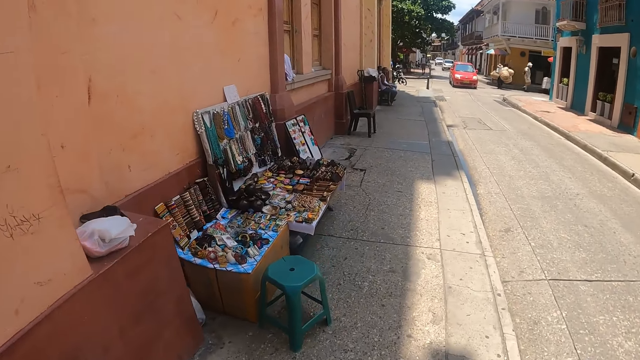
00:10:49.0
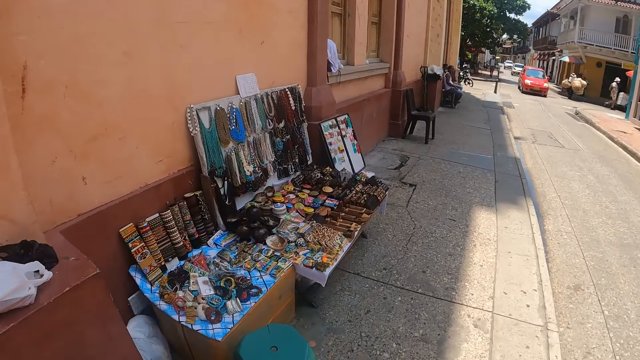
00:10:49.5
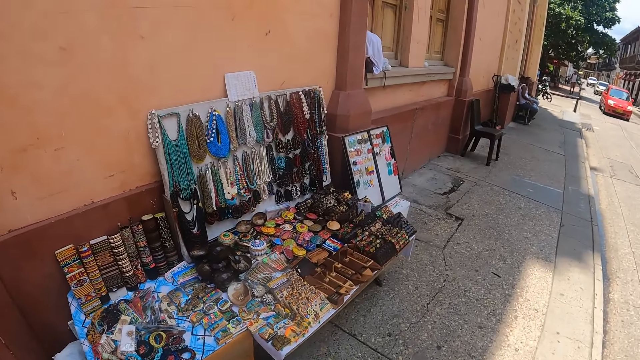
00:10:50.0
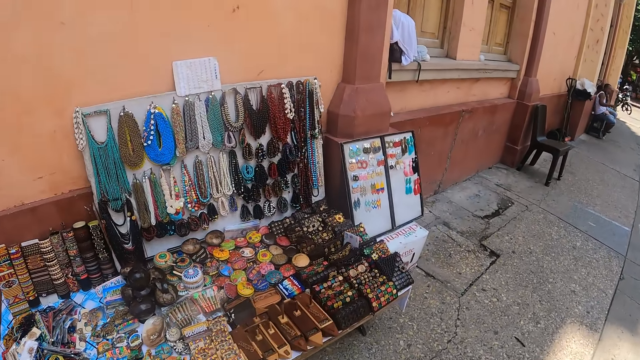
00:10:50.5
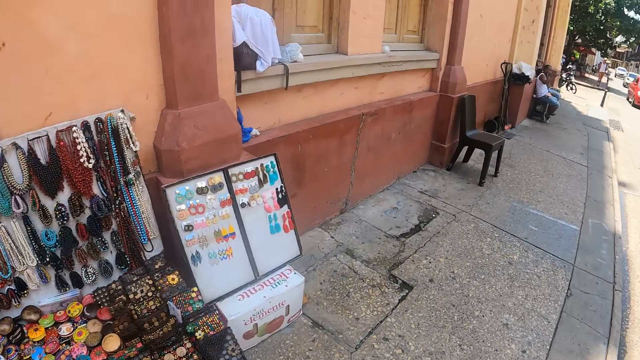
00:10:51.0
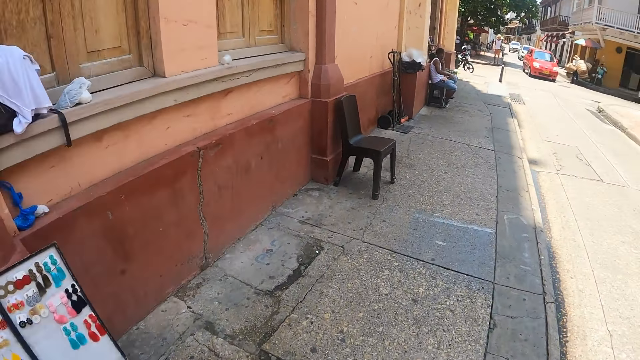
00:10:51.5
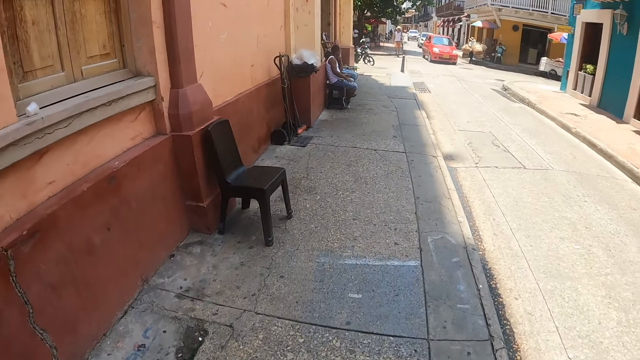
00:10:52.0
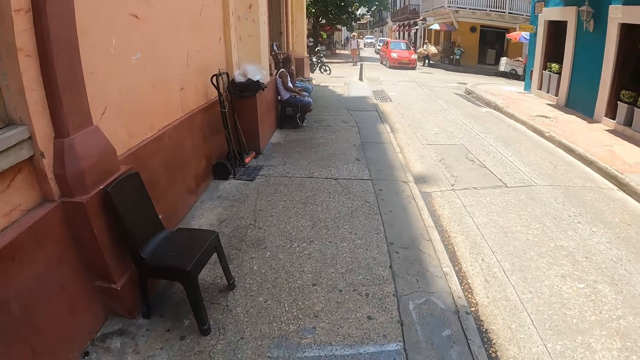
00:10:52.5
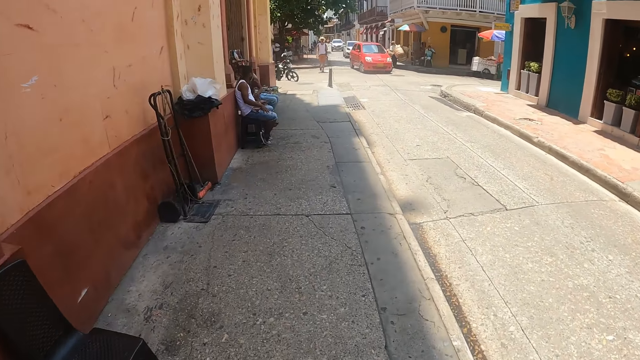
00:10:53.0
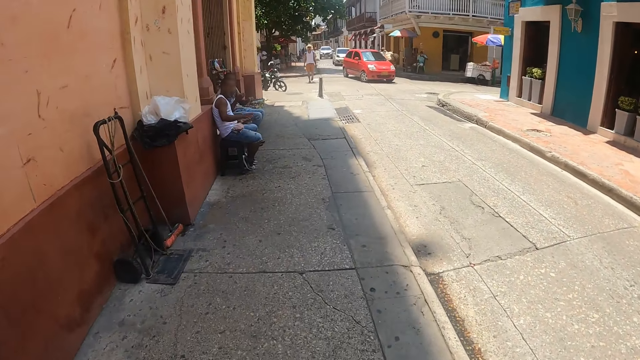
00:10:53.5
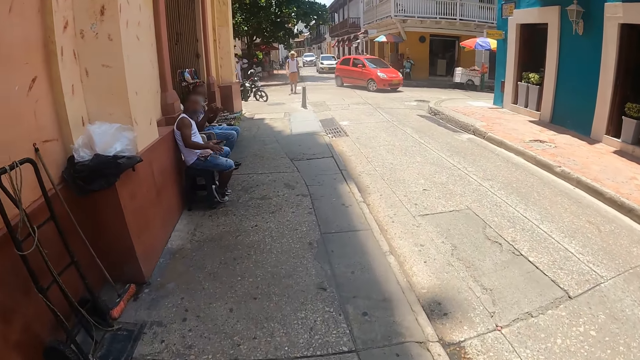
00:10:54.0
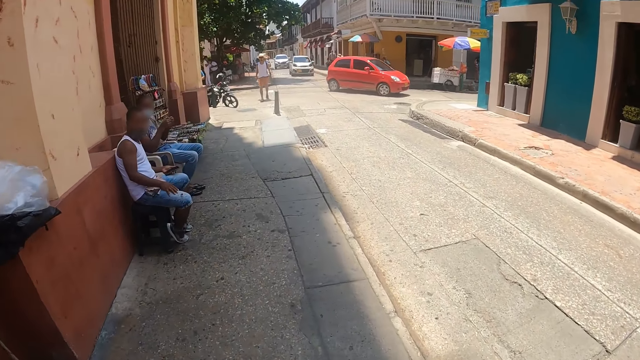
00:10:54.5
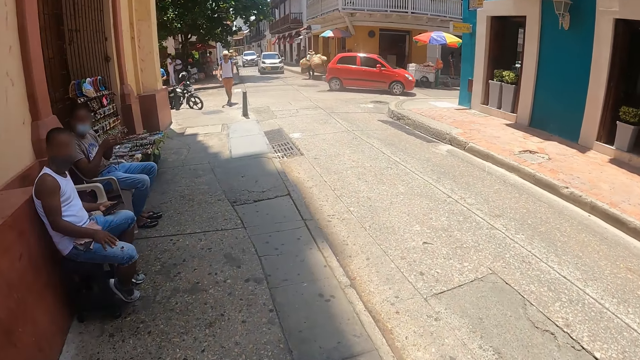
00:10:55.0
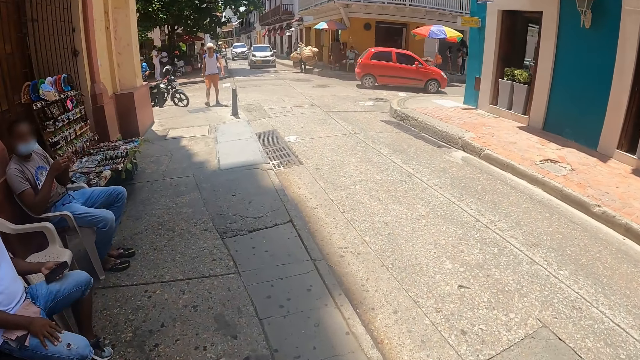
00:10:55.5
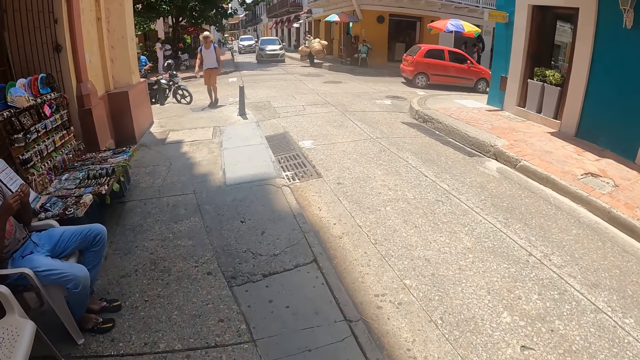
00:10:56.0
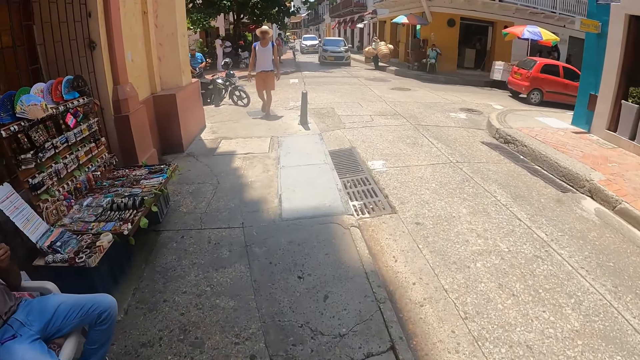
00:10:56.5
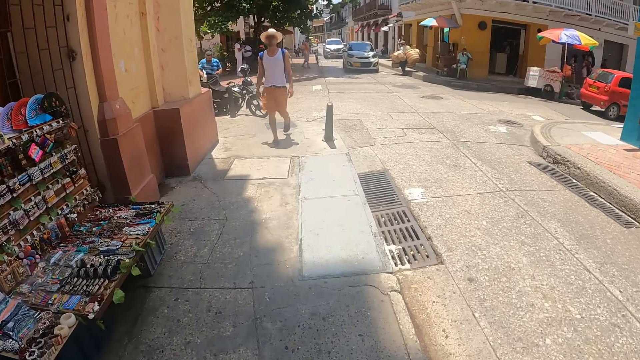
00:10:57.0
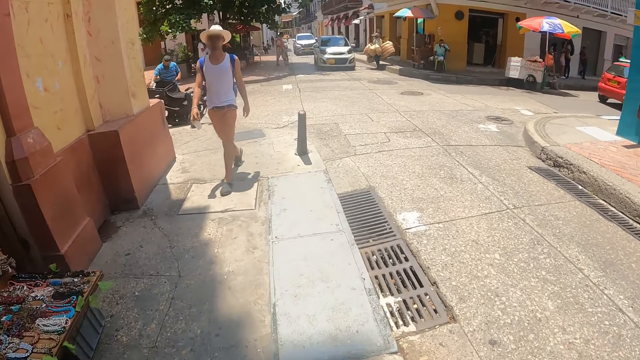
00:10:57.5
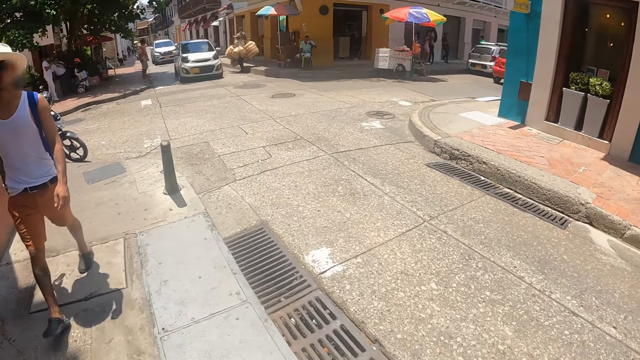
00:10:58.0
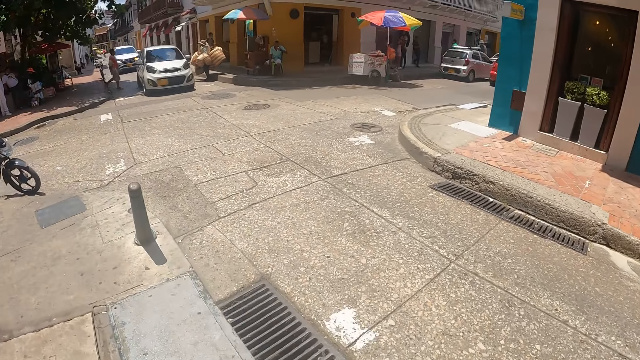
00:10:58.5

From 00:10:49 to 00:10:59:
The camera wearer stares at accessories. They walk on the sidewalk.

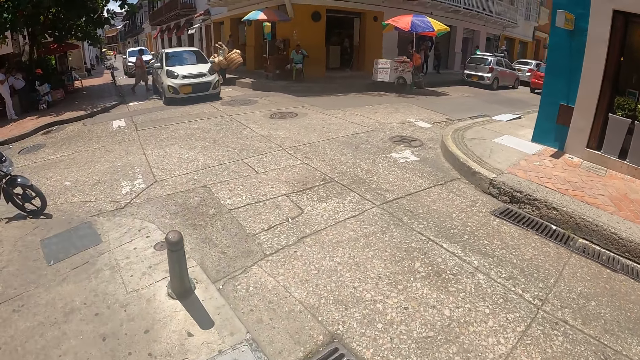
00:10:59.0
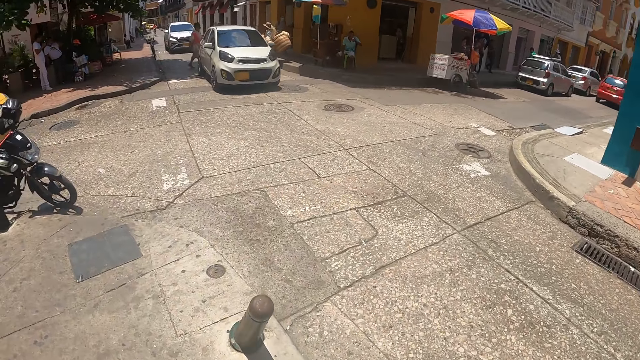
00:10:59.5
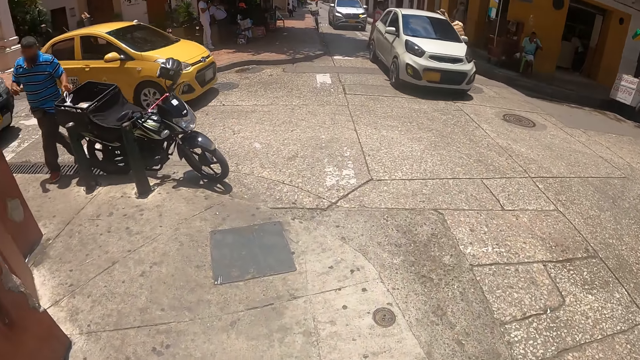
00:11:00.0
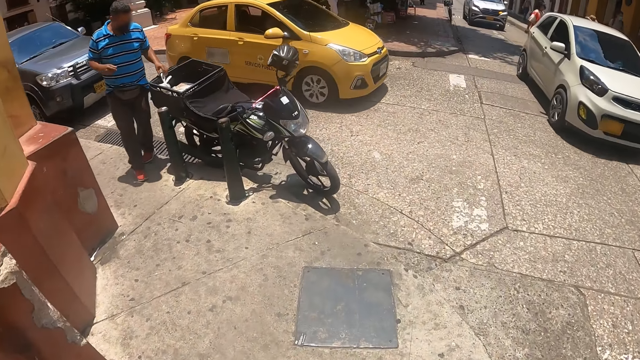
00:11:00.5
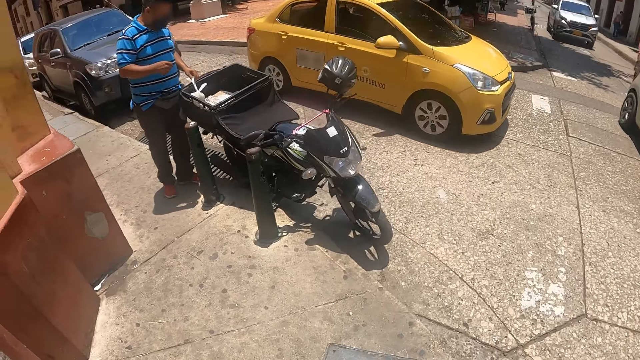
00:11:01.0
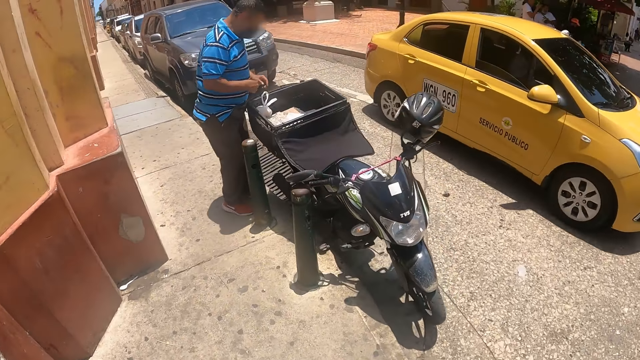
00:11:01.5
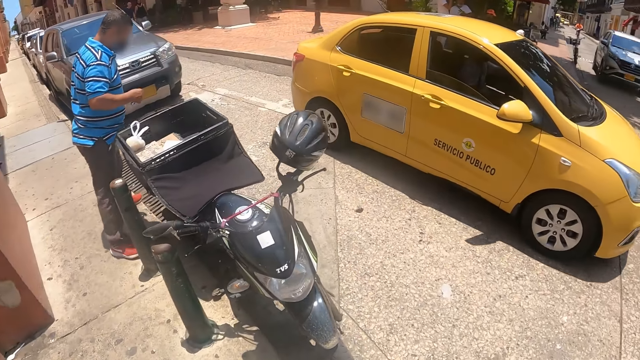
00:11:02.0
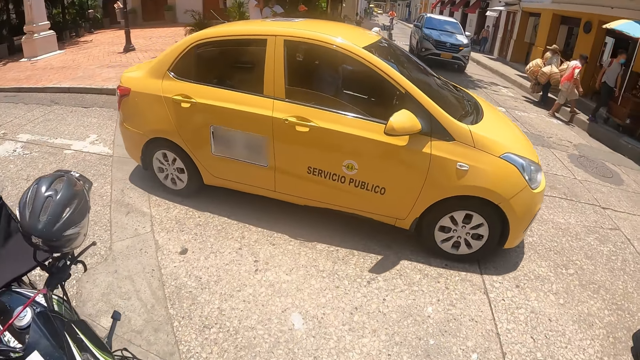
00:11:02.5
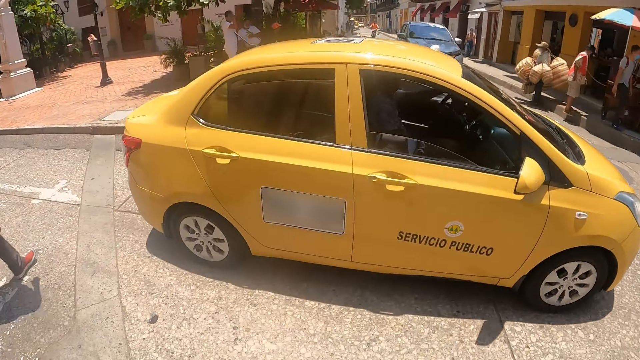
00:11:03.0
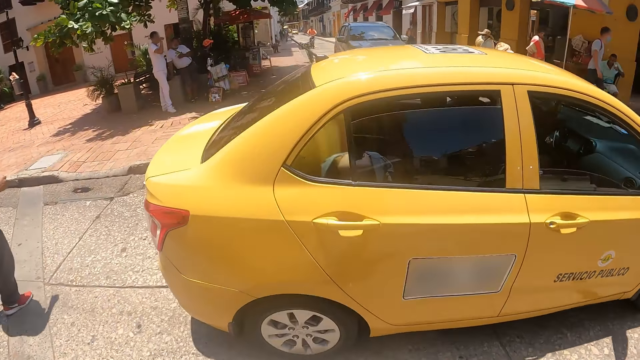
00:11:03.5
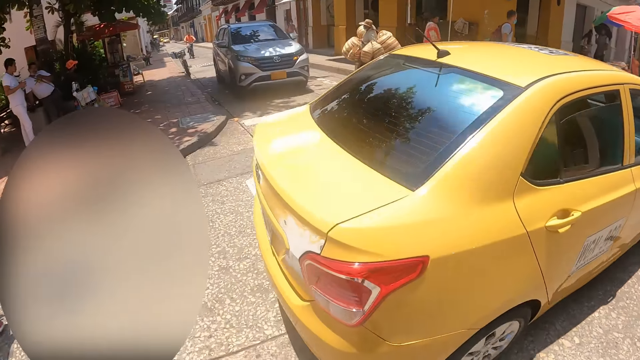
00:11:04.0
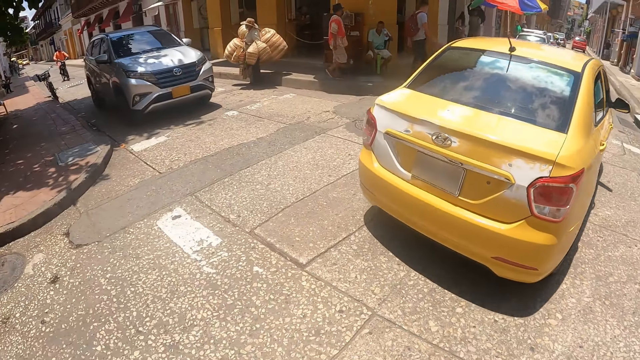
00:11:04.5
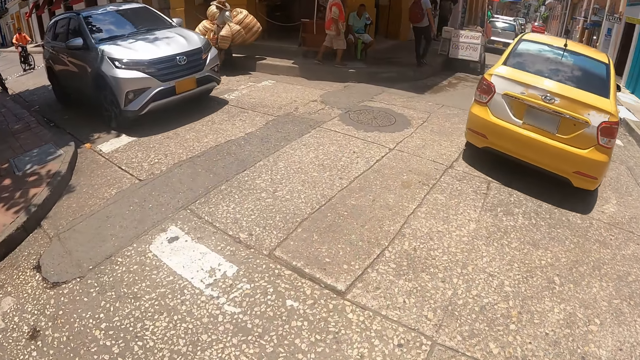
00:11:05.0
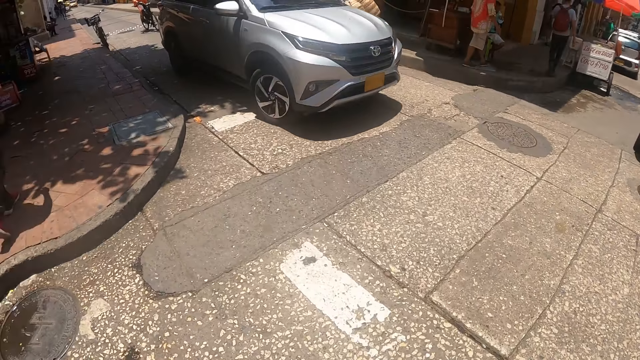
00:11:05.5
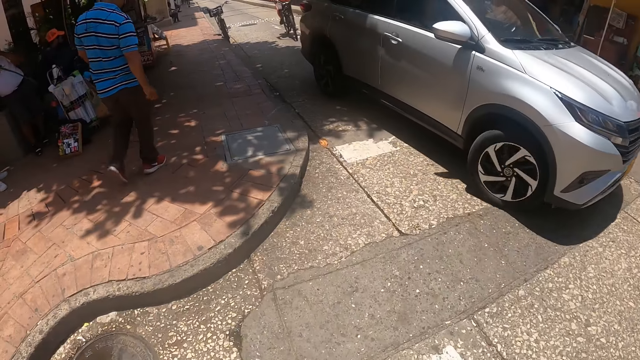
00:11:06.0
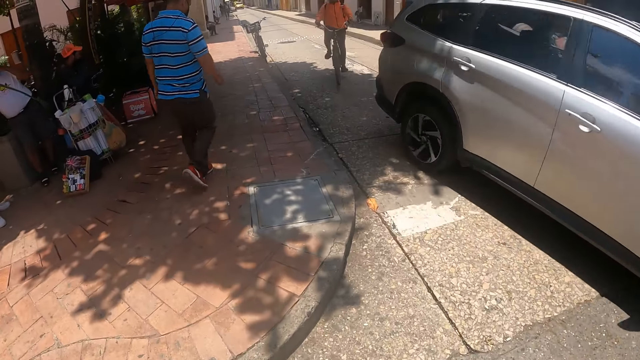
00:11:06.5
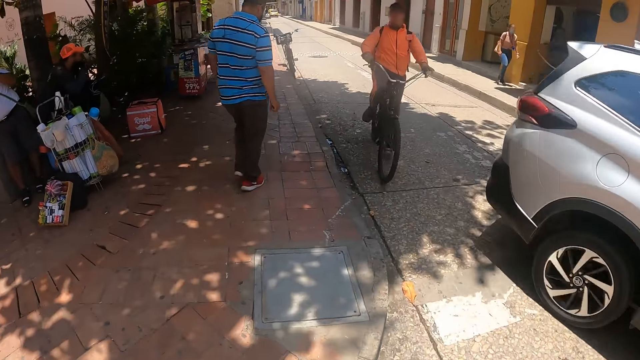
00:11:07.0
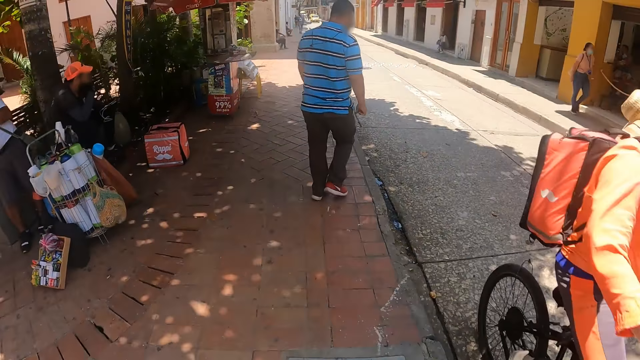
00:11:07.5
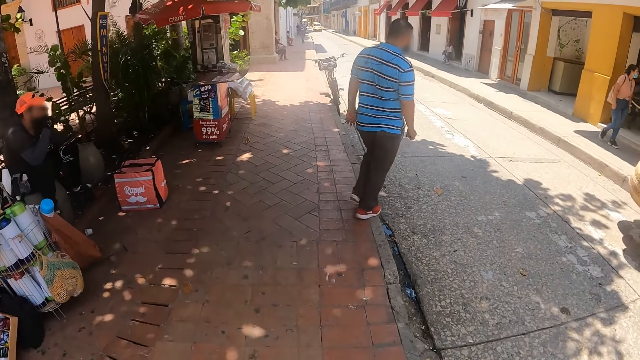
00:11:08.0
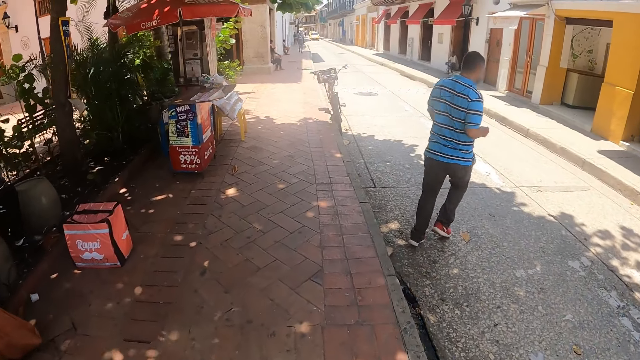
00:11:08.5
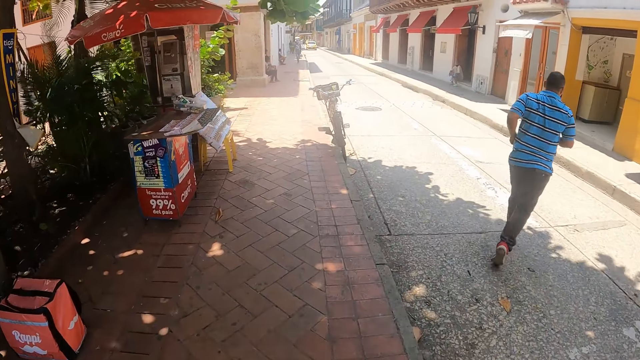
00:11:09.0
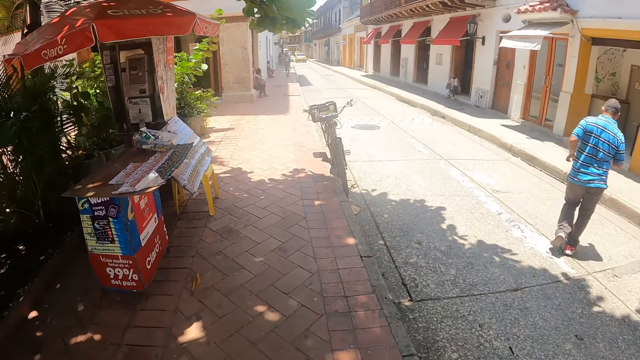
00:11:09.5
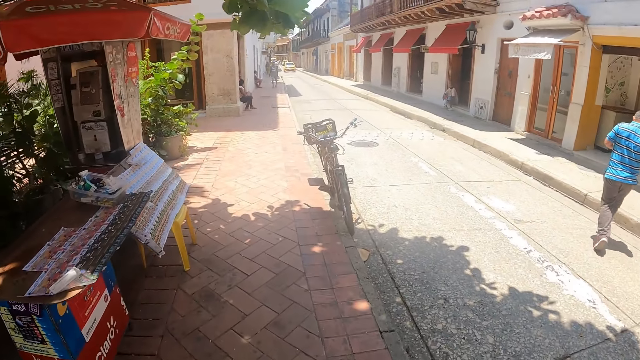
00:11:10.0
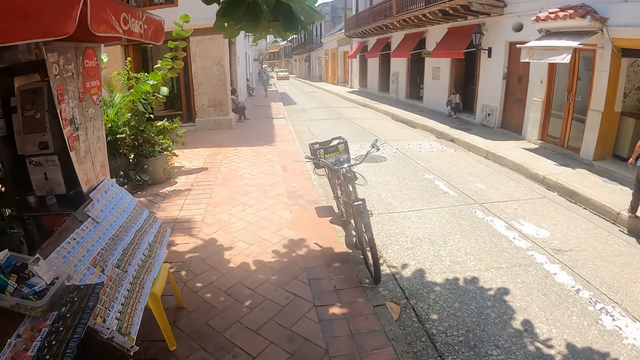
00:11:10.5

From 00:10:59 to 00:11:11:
The camera wearer stares around on the road. They walk around on the road. They cross the road. They stare around on the road. They walk around on the road. They walk on the sidewalk.
